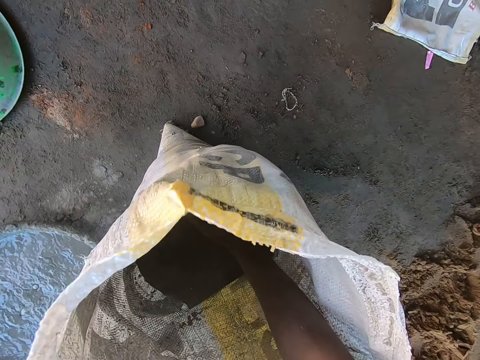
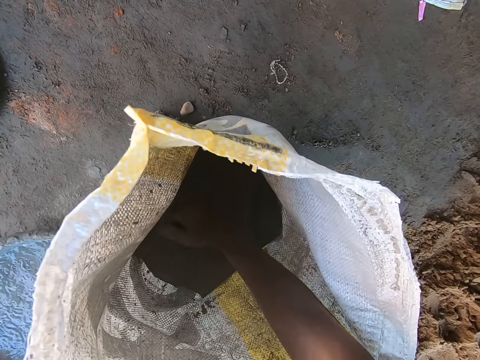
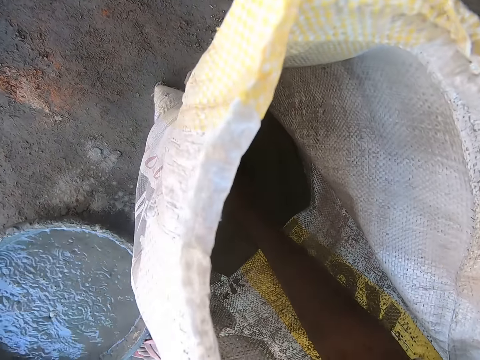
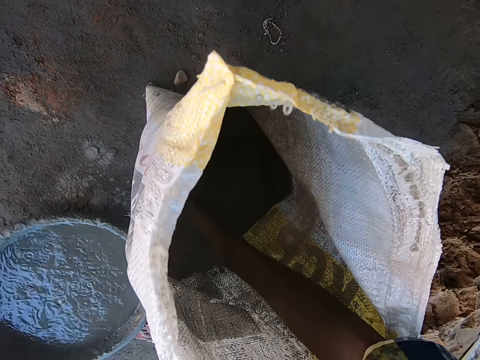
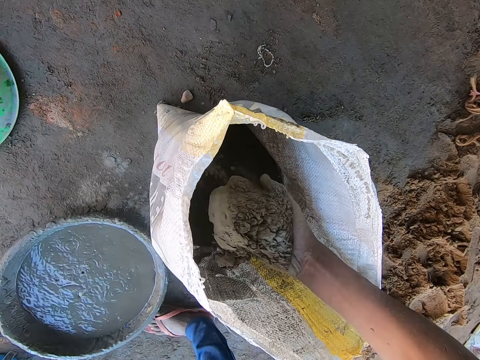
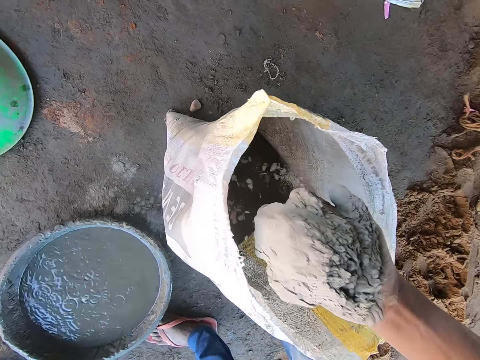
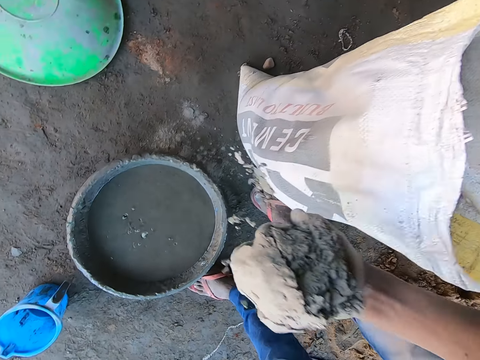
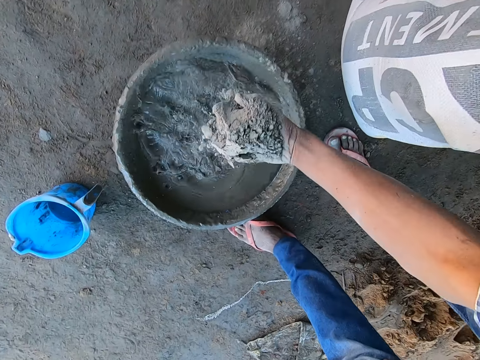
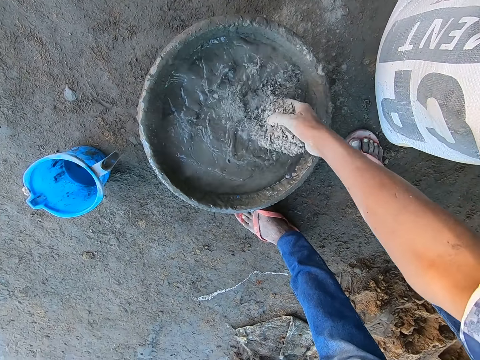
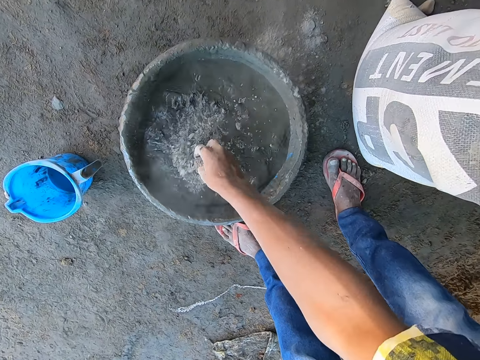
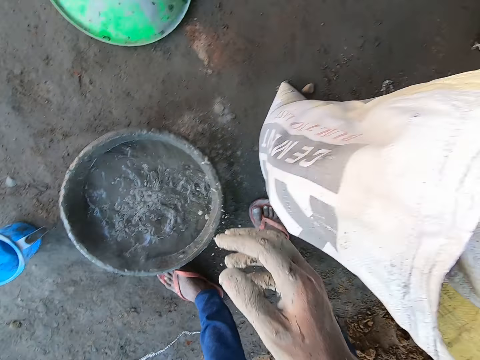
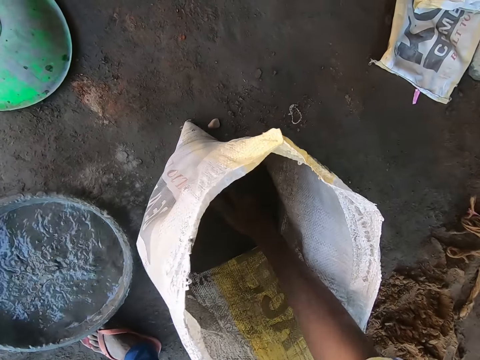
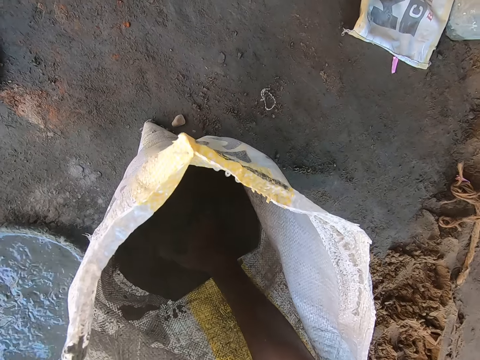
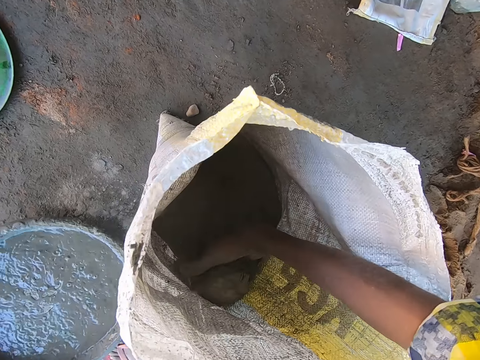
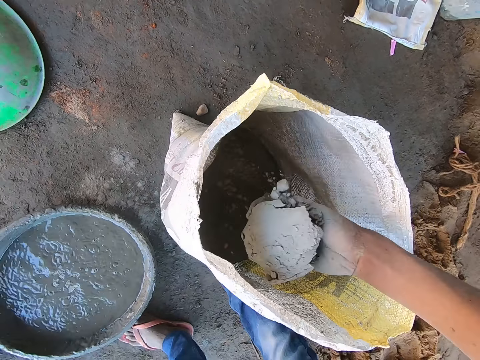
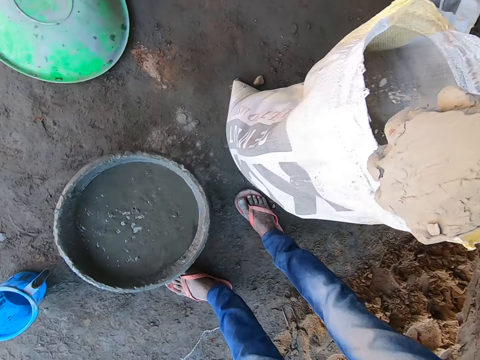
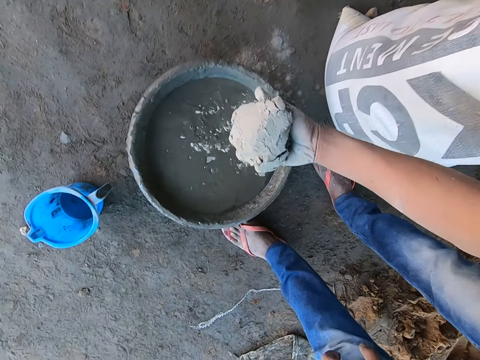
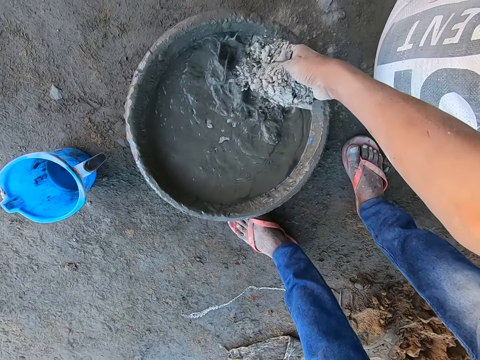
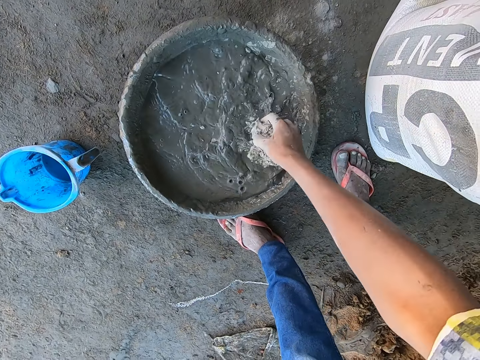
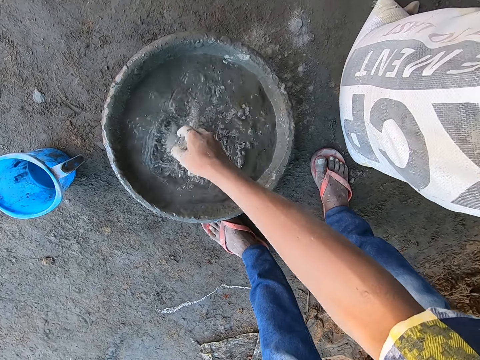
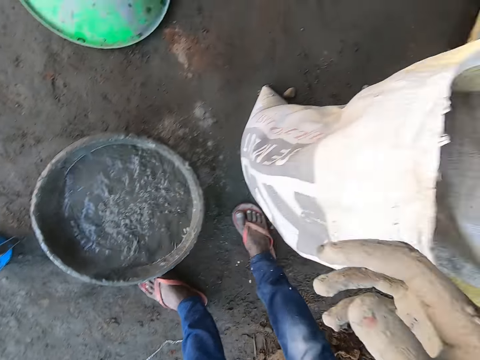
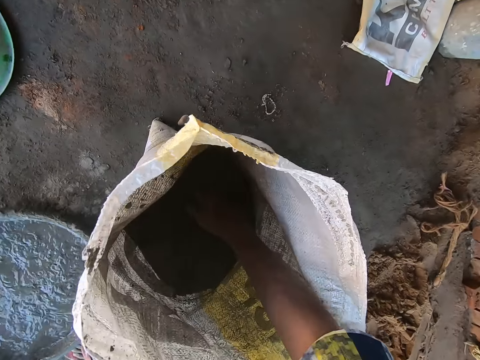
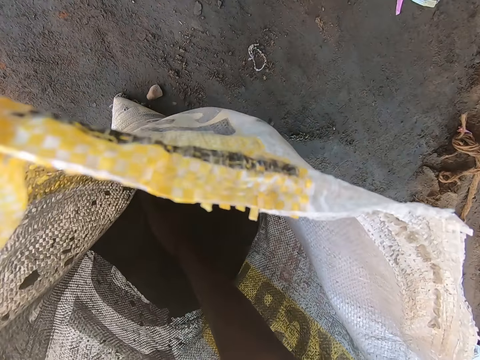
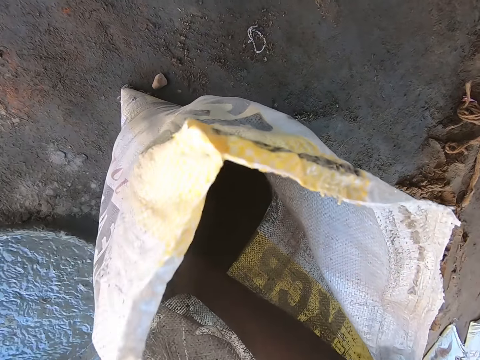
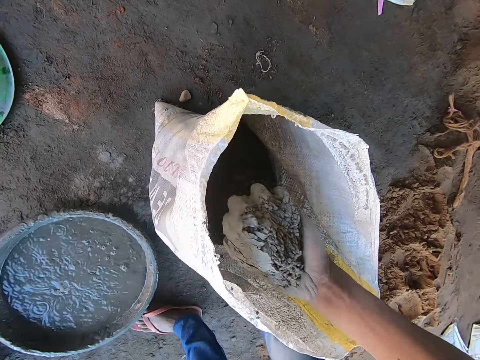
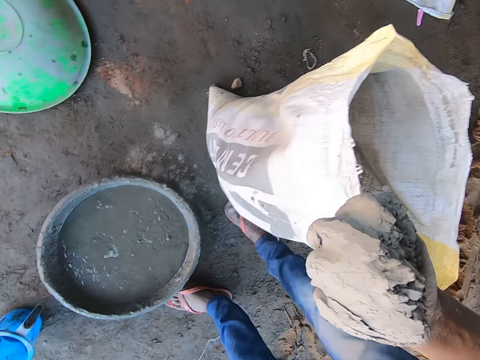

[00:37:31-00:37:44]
The camera wearer scoops cement from the bag of cement on the floor with his right hand. He pours the cement in his right hand into the bowl of water on the floor. He scoops cement from the bag of cement on the floor with his right hand. He pours the cement in his right hand into the bowl of water on the floor. He scoops cement from the bag of cement on the floor with his right hand.

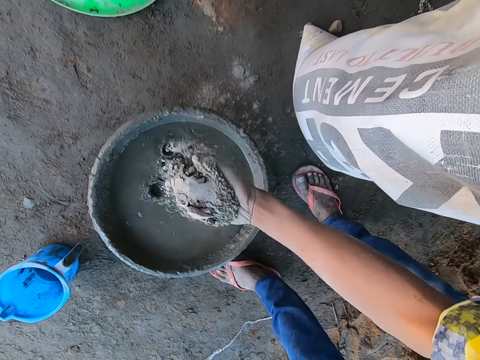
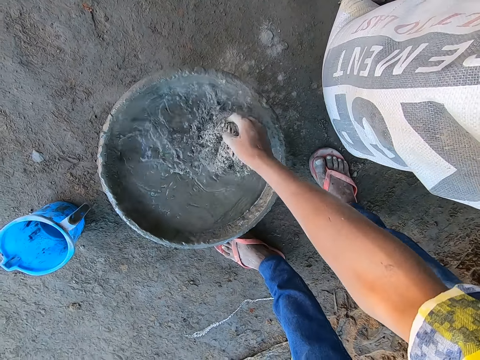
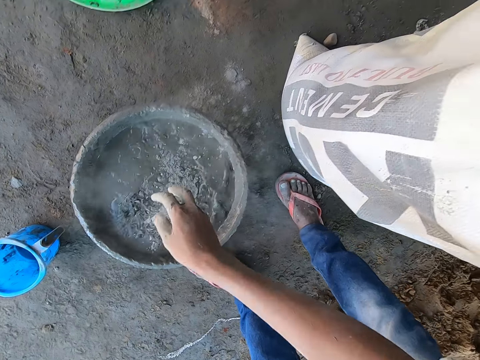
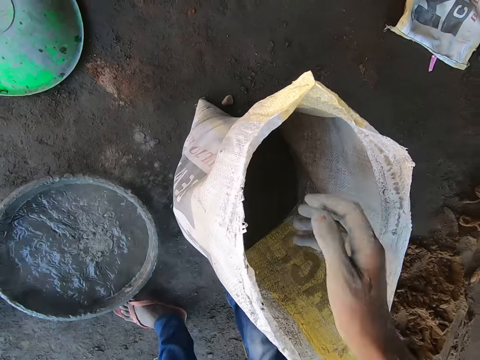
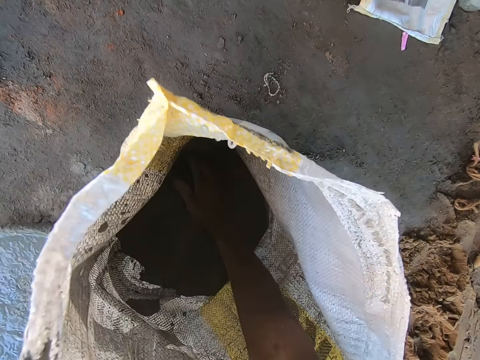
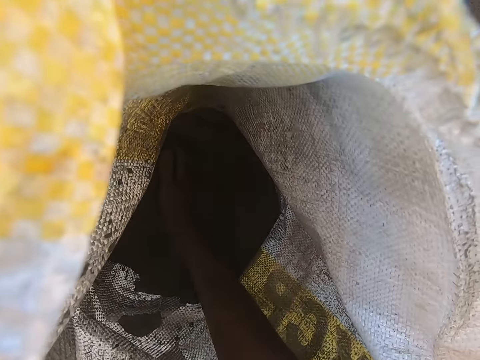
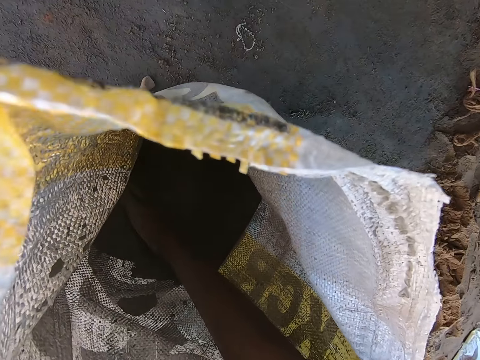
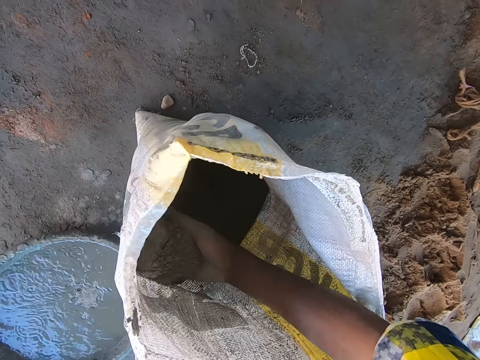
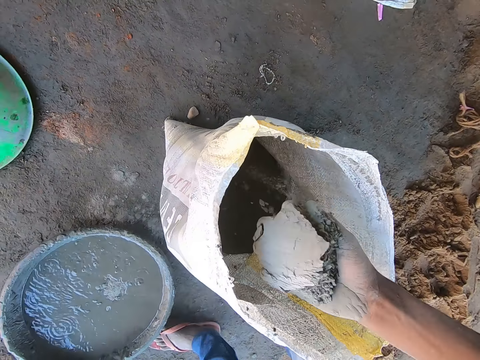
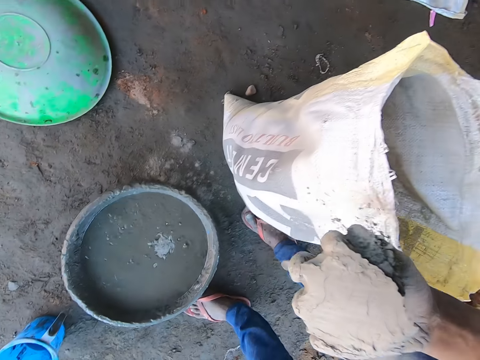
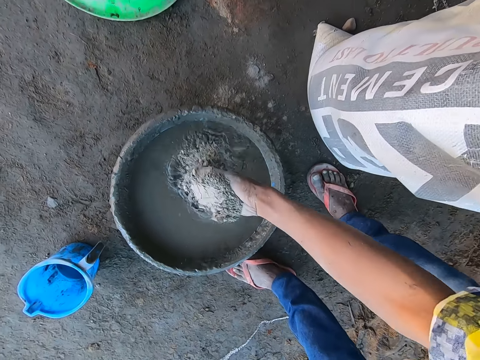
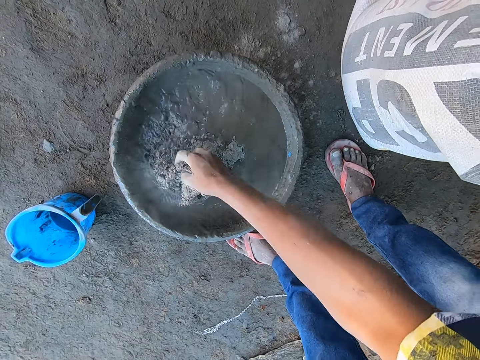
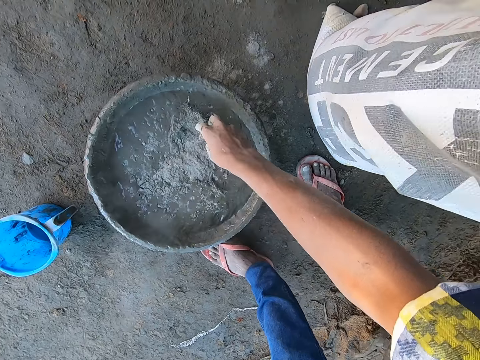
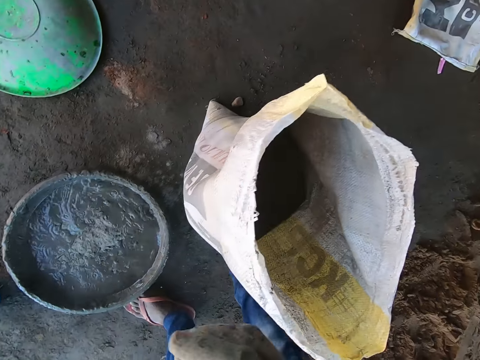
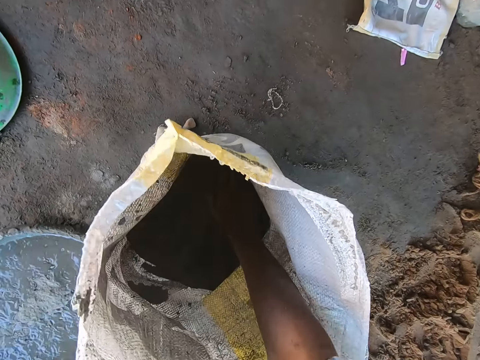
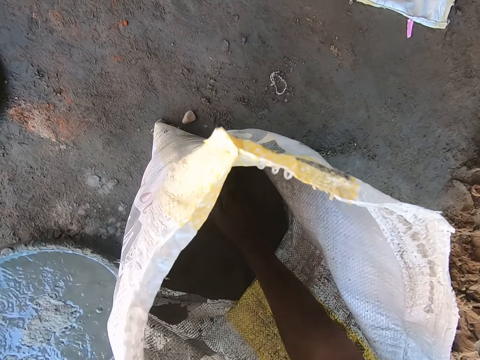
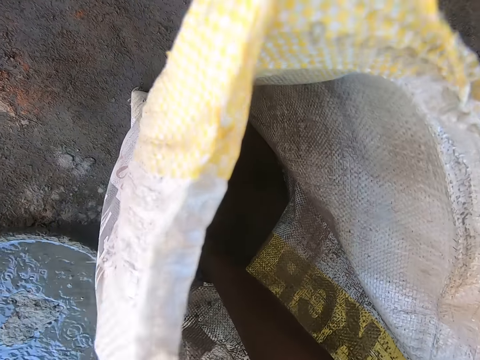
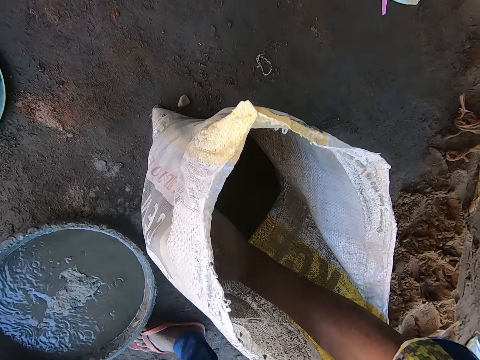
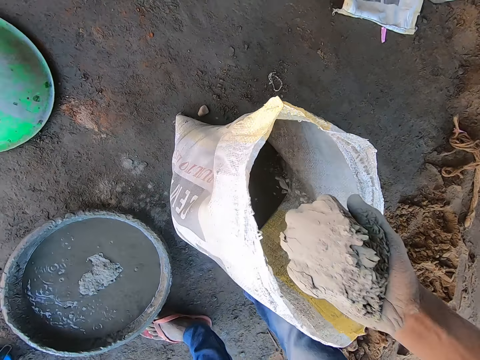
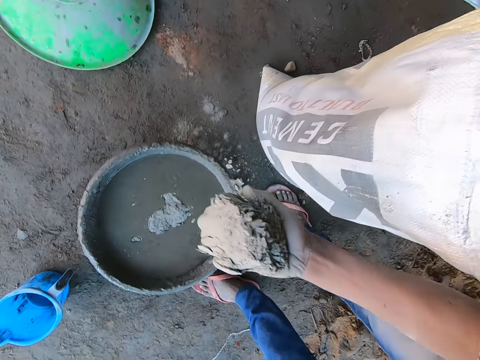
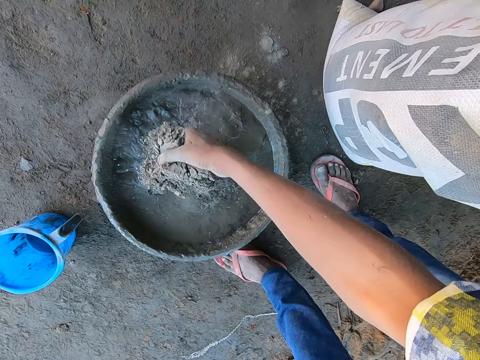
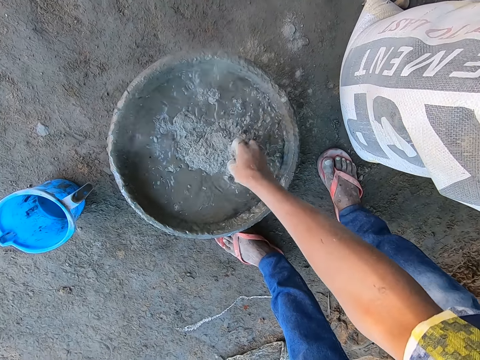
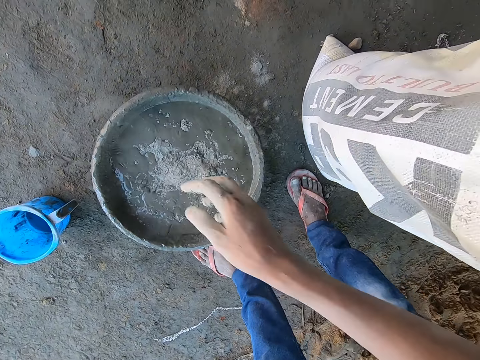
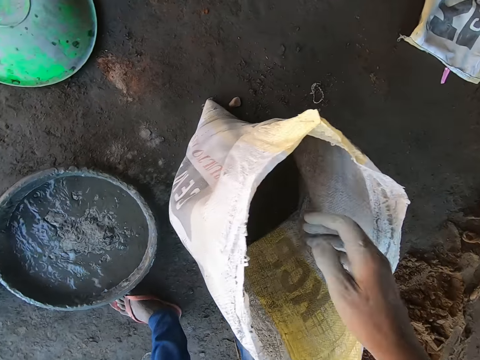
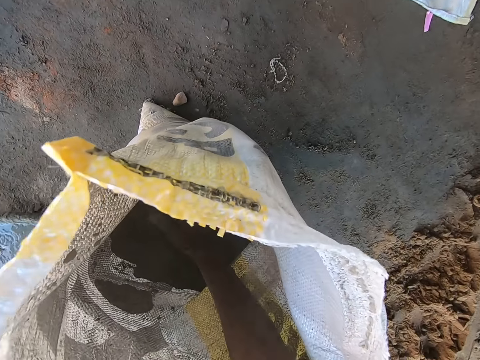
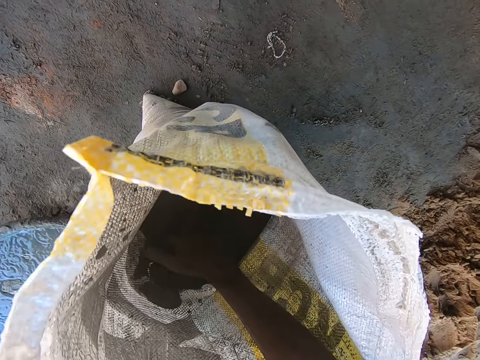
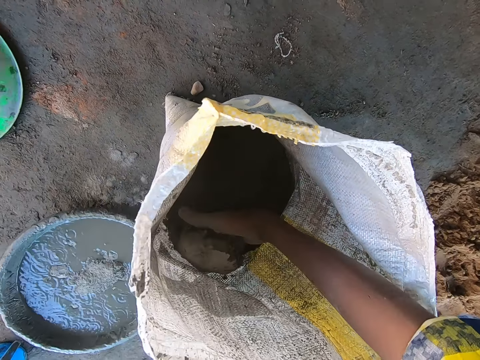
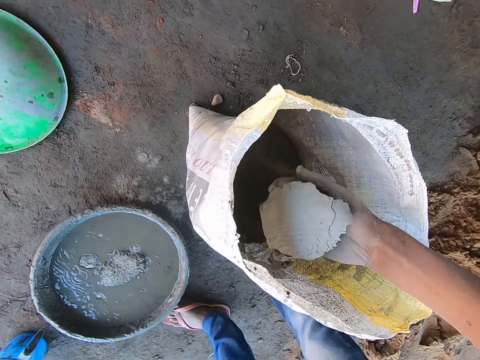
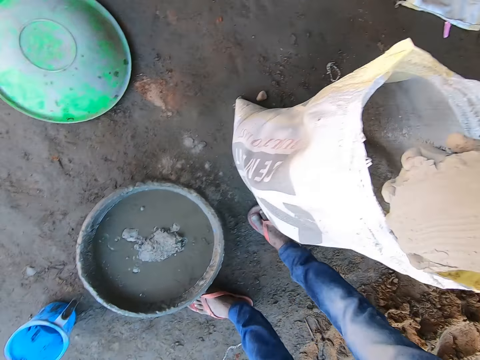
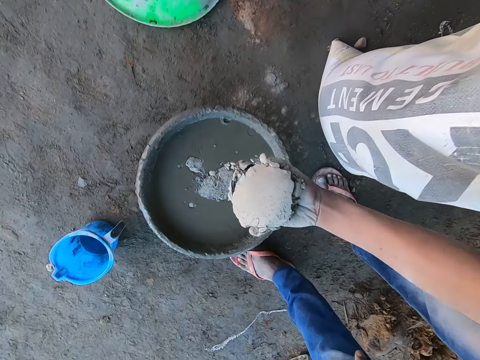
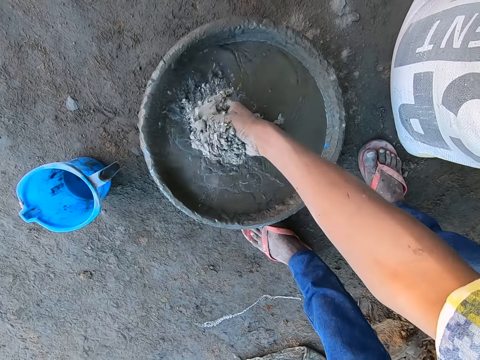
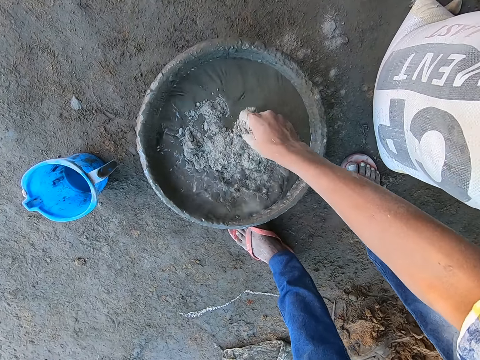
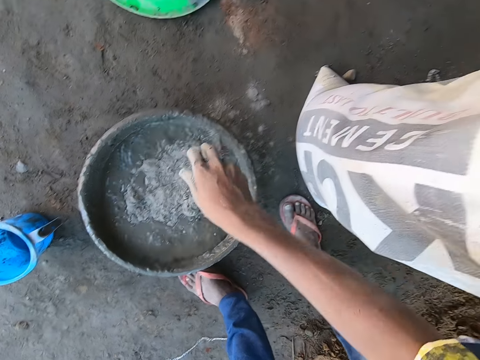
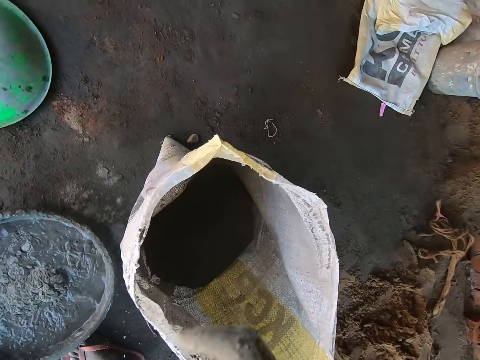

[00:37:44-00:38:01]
The camera wearer pours the cement in his right hand into the bowl of water on the floor. He scoops cement from the bag of cement on the floor with his right hand. He pours the cement in his right hand into the bowl of water on the floor. He scoops cement from the bag of cement on the floor with his right hand. He pours the cement in his right hand into the bowl of water on the floor. He scoops cement from the bag of cement on the floor with his right hand. He pours the cement in his right hand into the bowl of water on the floor.
